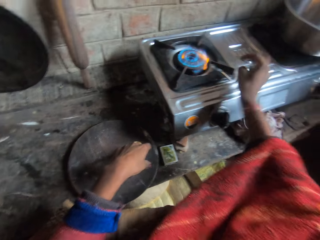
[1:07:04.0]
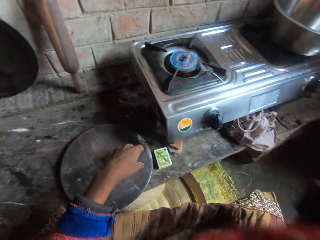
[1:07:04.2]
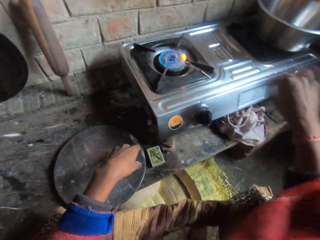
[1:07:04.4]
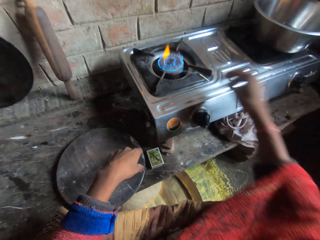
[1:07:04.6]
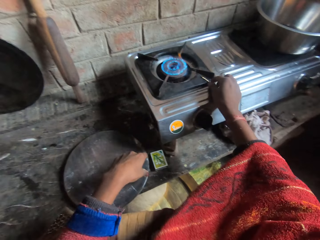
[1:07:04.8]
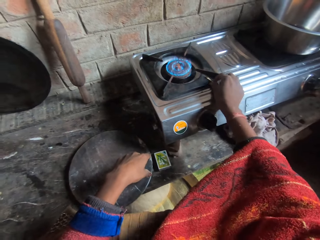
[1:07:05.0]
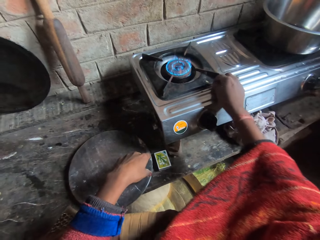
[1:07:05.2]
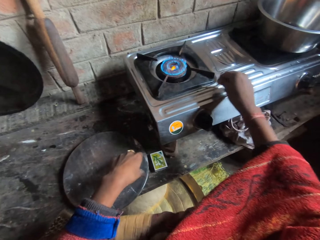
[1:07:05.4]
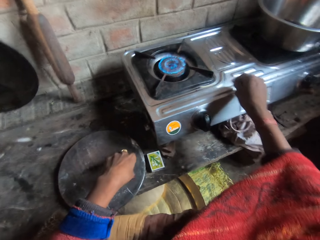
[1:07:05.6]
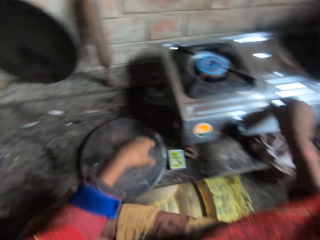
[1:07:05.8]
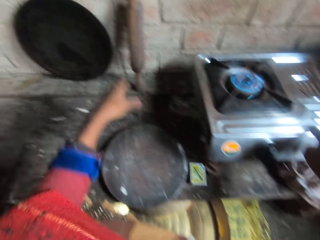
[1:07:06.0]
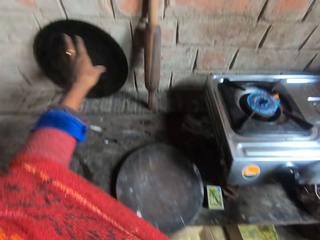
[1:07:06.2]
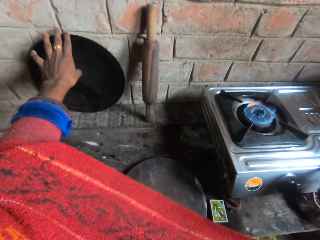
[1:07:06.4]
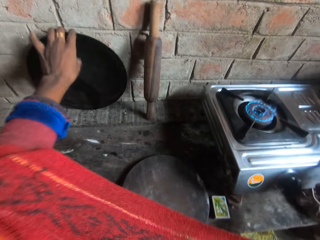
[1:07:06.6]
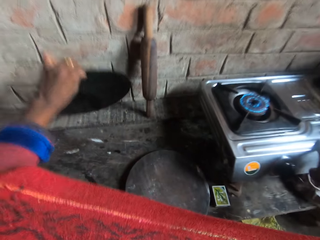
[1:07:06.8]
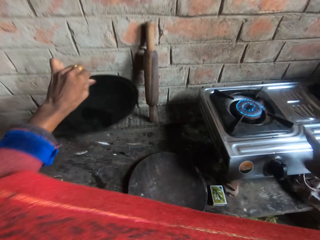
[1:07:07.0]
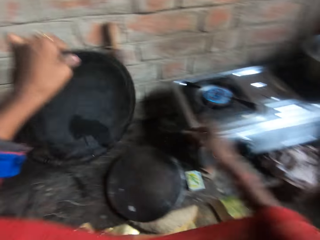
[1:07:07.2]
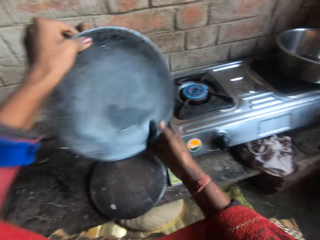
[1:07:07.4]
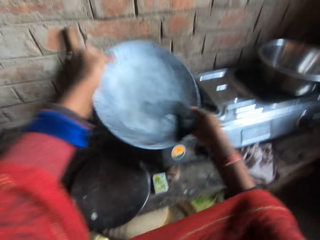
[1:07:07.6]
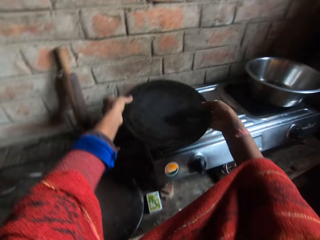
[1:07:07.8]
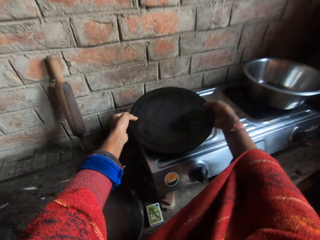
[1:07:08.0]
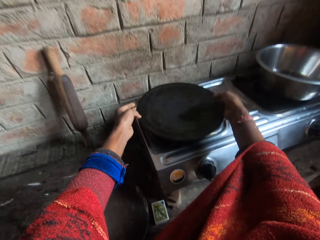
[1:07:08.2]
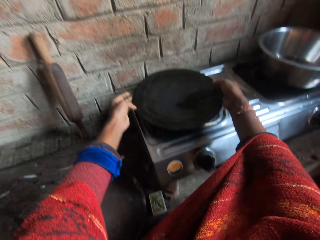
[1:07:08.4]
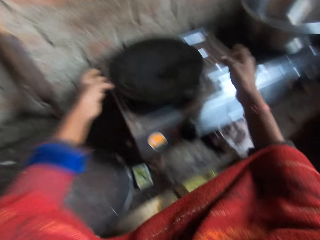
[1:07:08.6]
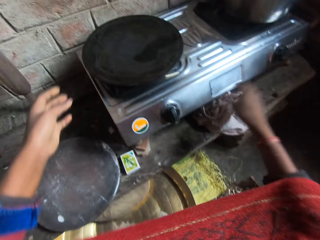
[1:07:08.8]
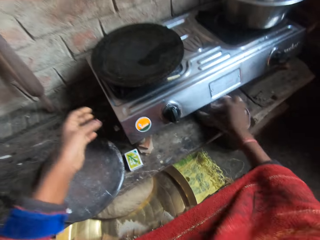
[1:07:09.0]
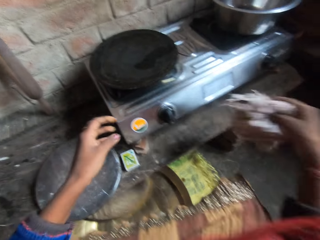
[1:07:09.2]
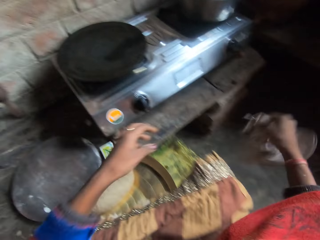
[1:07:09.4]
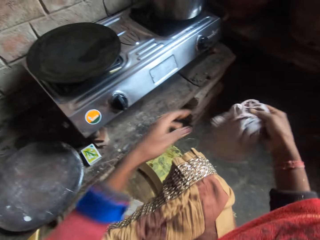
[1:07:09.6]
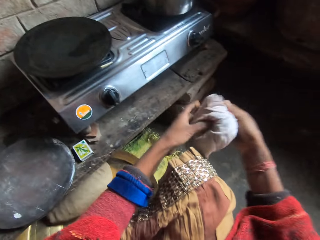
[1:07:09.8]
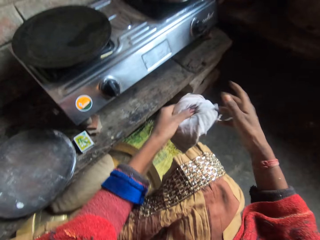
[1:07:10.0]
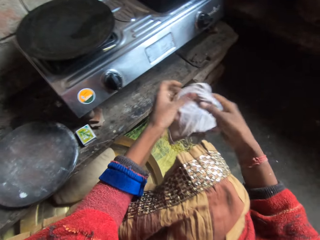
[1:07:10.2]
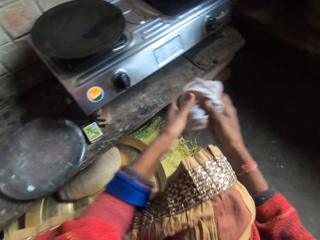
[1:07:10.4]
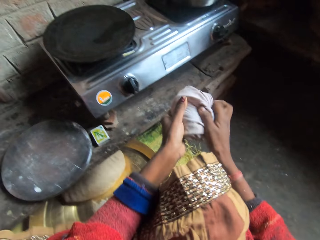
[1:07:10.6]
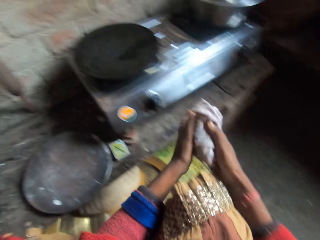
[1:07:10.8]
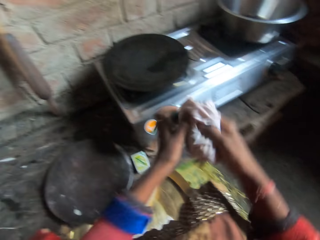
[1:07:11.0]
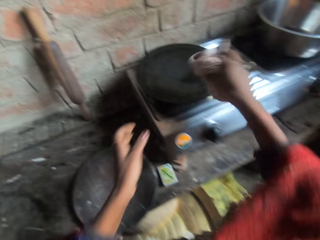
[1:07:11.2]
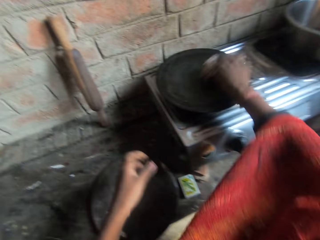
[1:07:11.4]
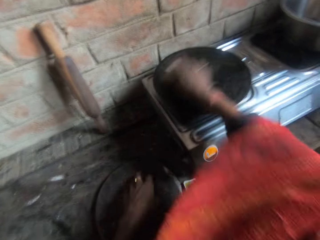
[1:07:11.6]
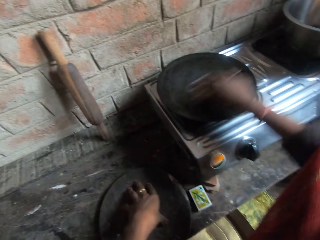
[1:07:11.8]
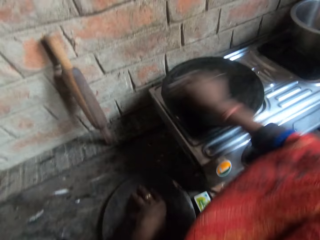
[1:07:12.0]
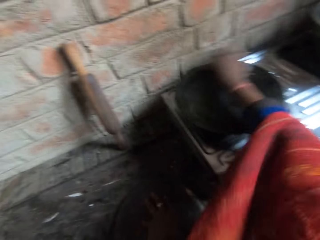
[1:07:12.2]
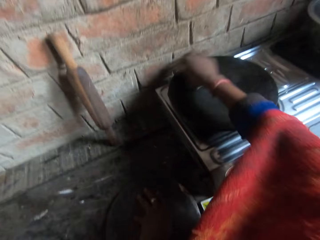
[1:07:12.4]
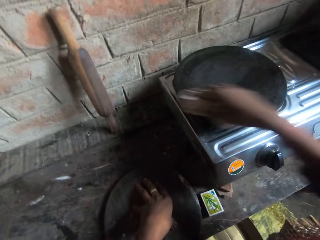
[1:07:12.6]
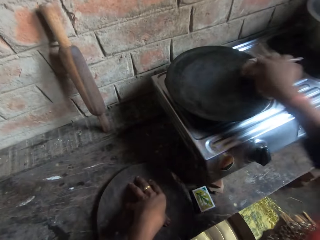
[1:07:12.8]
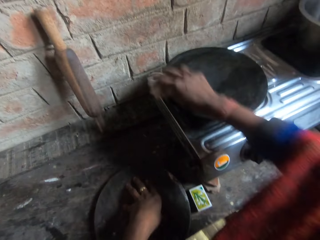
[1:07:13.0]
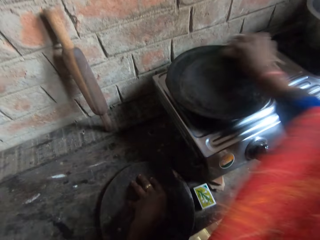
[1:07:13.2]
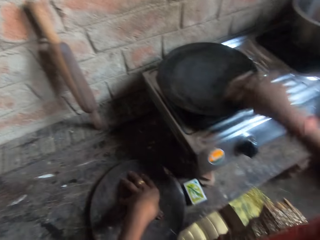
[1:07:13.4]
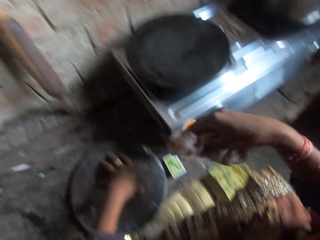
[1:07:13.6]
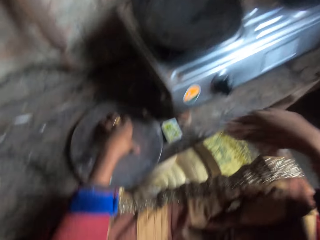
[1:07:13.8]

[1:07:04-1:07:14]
The camera wearer picks up the flat pan and puts the flat pan on the gas stove. They take the towel from the table. They clean the flat pan with the towel.

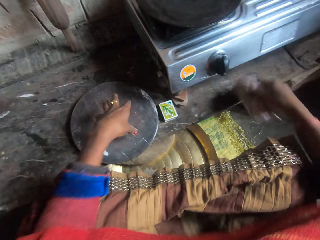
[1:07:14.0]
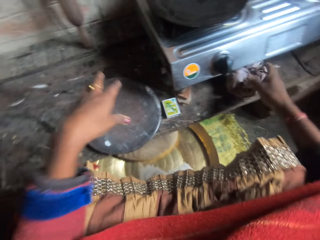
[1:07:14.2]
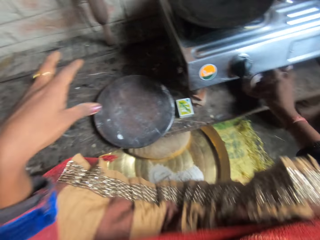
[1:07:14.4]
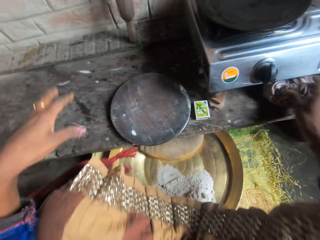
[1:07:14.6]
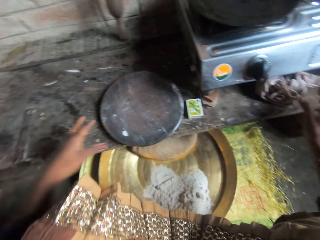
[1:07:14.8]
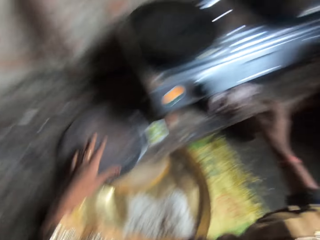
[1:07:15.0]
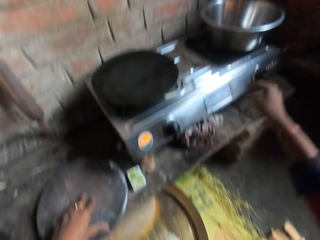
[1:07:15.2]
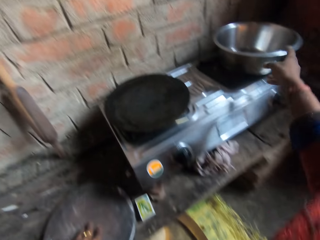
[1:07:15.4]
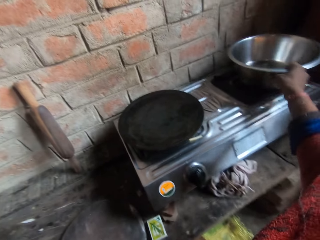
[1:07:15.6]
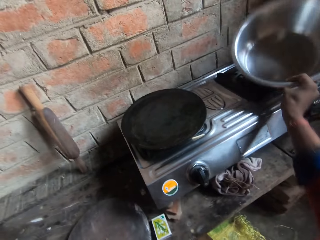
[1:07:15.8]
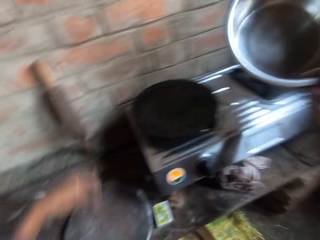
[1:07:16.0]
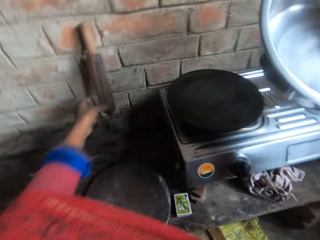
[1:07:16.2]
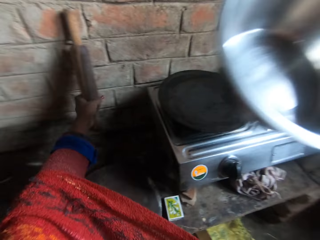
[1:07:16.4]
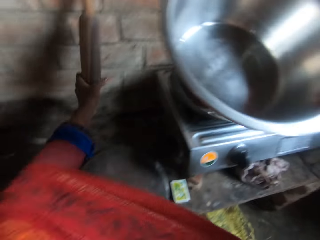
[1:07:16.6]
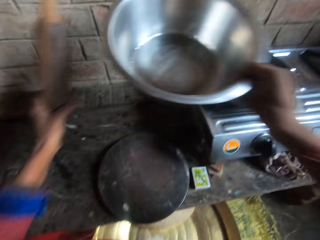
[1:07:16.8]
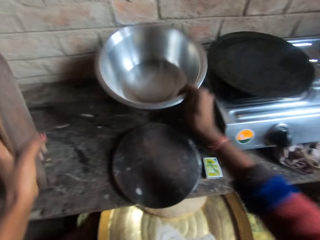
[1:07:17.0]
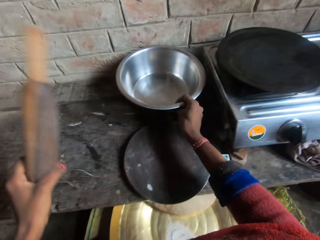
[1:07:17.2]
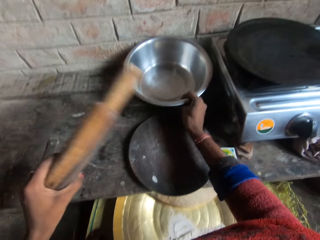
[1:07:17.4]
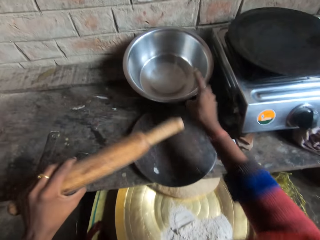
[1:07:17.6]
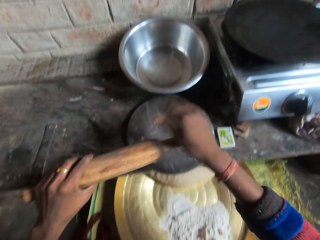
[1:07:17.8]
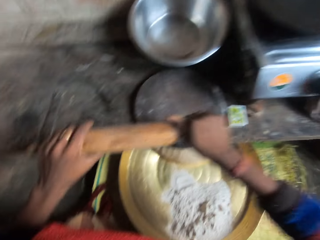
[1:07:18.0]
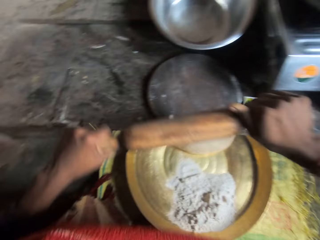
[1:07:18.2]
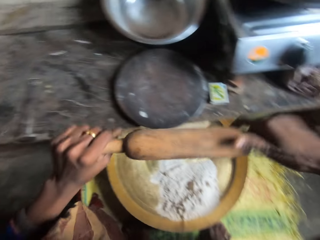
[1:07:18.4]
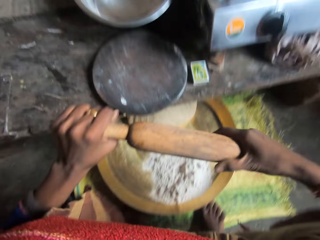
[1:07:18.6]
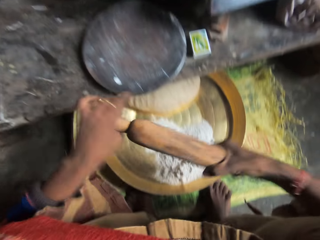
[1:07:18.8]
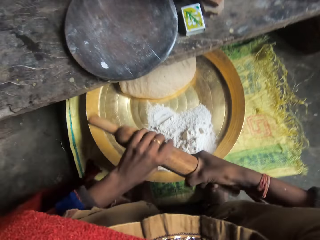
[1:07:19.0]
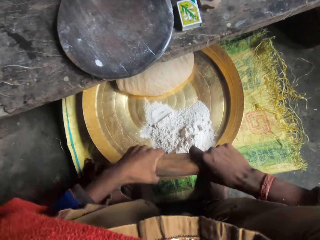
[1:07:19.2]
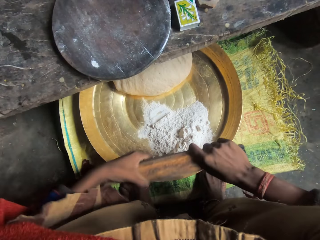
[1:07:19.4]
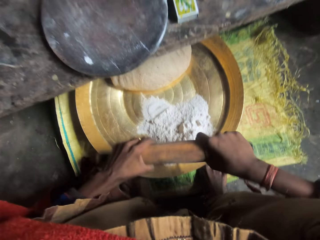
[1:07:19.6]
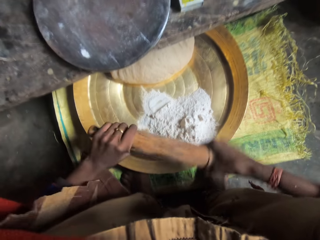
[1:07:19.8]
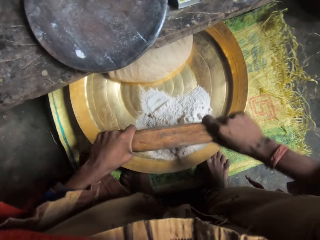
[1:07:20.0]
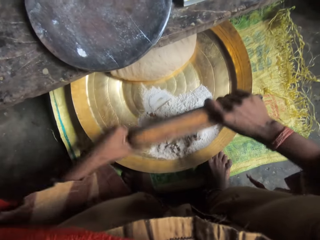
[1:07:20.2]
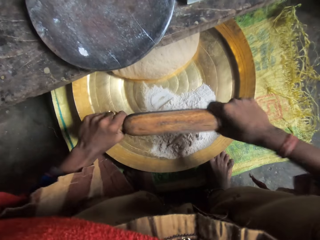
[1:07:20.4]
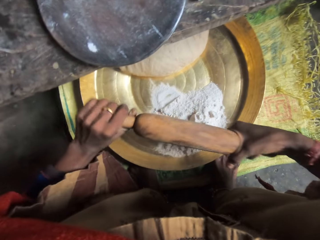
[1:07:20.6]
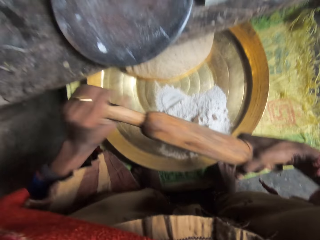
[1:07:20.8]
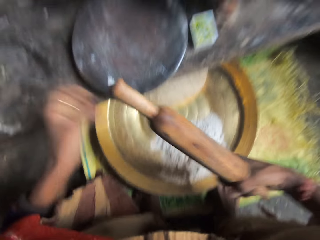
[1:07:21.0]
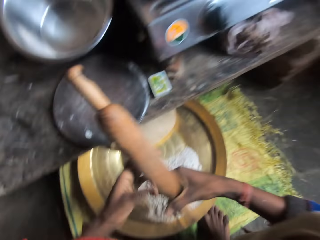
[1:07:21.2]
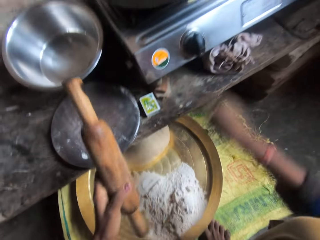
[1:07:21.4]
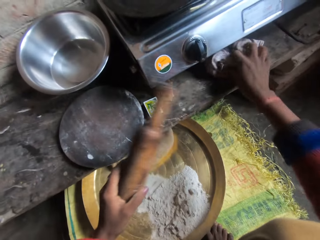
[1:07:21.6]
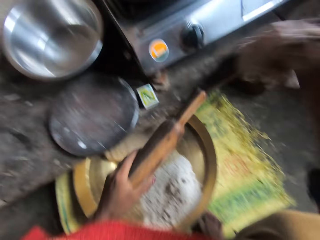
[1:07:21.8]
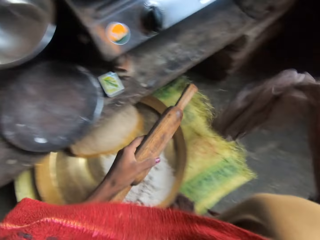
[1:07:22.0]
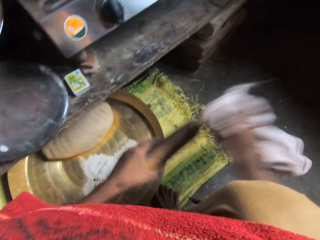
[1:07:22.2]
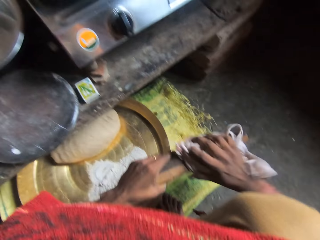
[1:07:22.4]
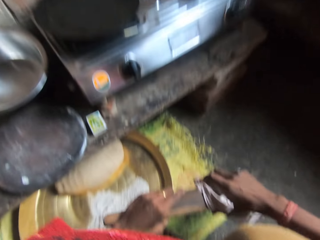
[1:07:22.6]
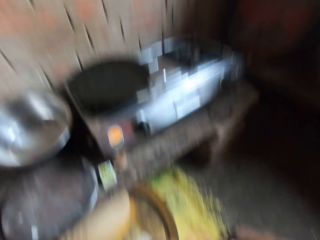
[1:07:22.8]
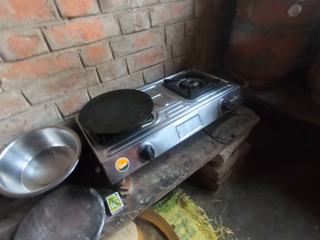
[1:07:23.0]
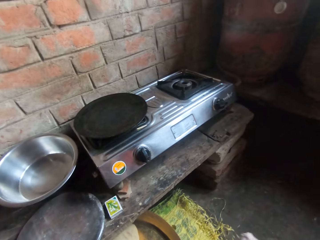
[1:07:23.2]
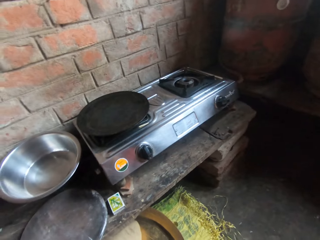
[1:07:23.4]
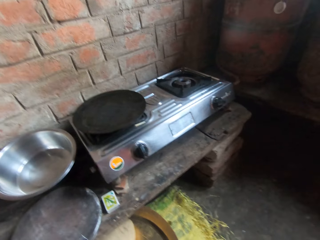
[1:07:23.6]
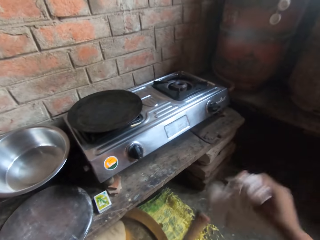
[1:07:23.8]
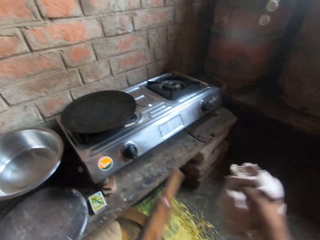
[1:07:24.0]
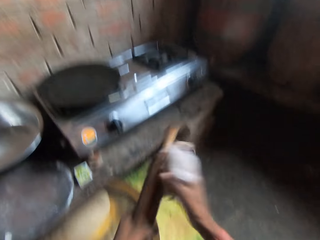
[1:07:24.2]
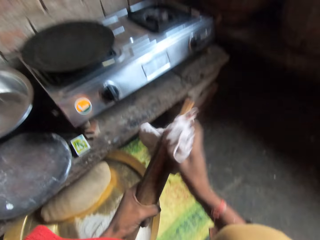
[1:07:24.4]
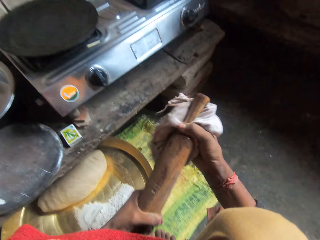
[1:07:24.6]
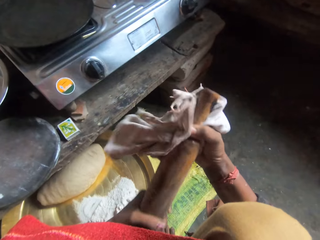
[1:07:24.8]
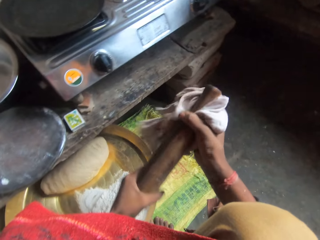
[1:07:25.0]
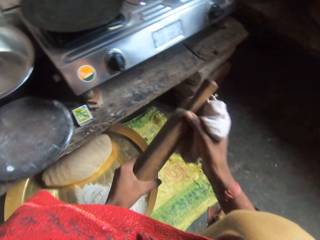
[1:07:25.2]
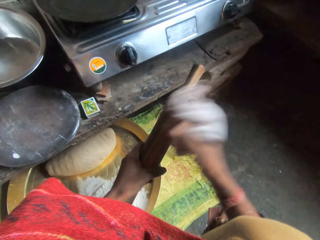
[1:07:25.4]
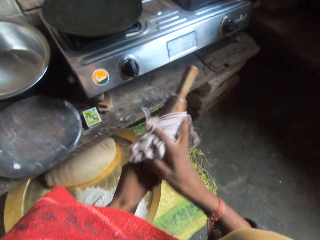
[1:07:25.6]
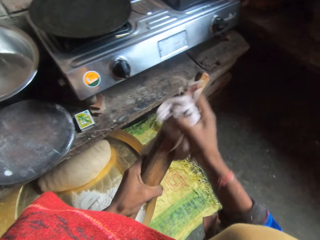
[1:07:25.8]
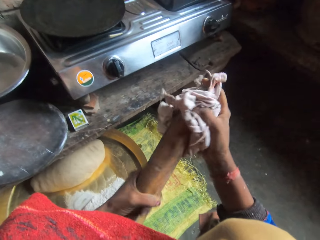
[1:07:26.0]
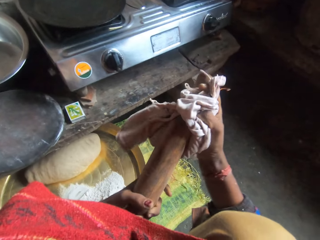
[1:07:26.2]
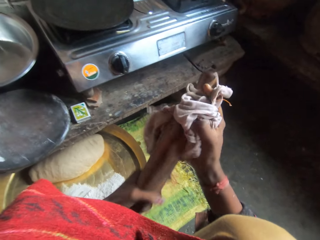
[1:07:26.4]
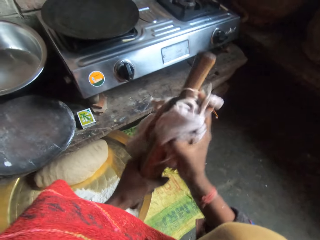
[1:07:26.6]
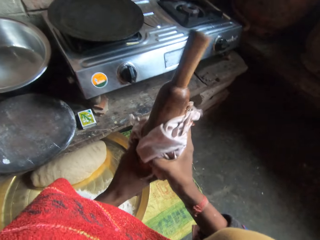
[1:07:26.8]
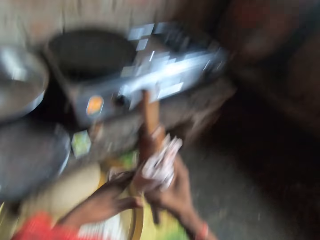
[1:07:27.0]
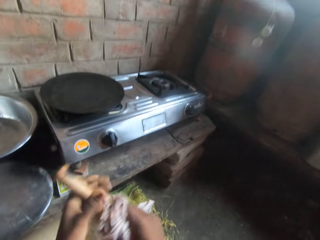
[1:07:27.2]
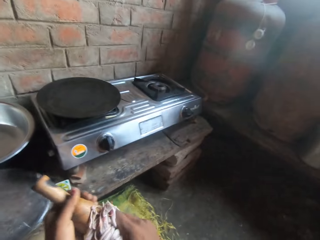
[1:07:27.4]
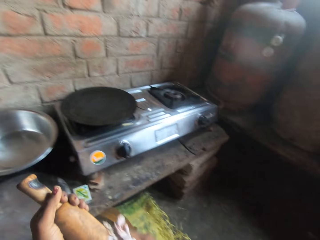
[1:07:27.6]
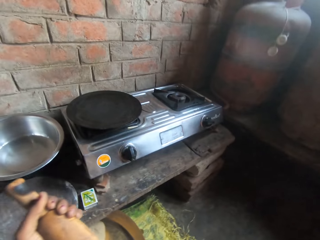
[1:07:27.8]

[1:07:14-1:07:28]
The camera wearer drops the towel on the table. She takes the mixing bowl from the cooker. She takes a rolling pin from the table. She drops the bowl on the table. She cleans the rolling pin with her hands. She takes the towel from the table. She cleans the rolling pin with her towel.
